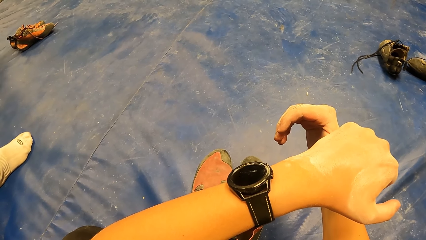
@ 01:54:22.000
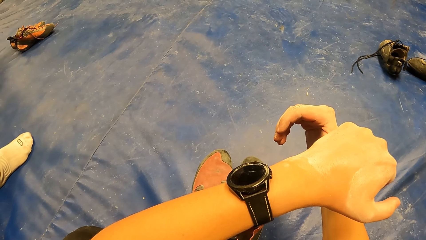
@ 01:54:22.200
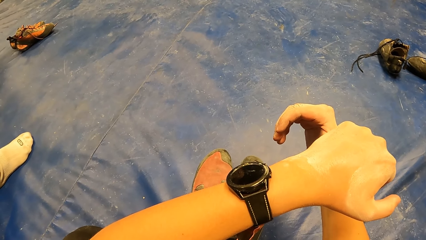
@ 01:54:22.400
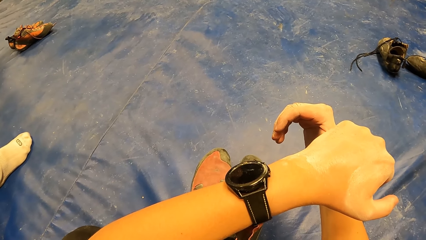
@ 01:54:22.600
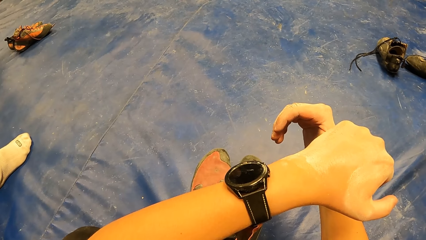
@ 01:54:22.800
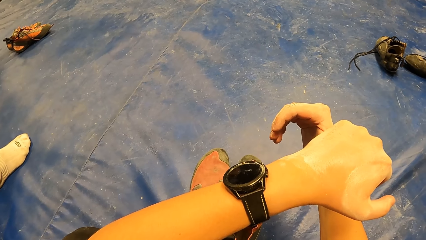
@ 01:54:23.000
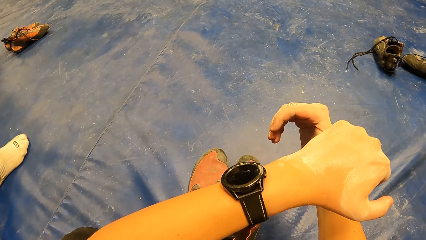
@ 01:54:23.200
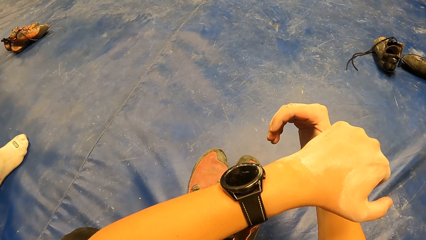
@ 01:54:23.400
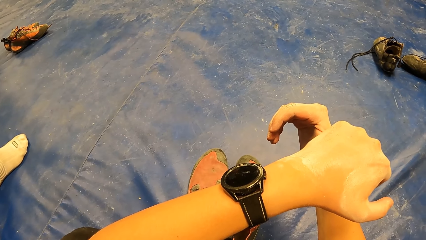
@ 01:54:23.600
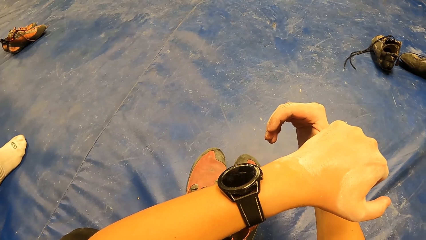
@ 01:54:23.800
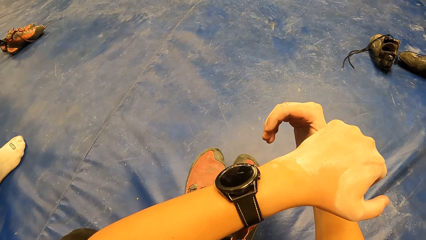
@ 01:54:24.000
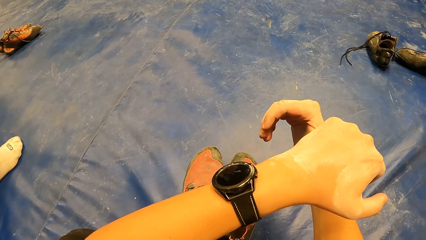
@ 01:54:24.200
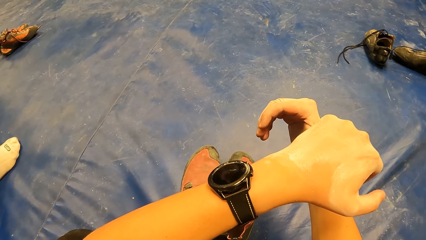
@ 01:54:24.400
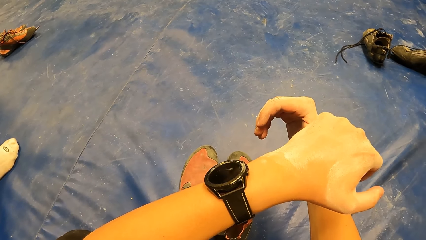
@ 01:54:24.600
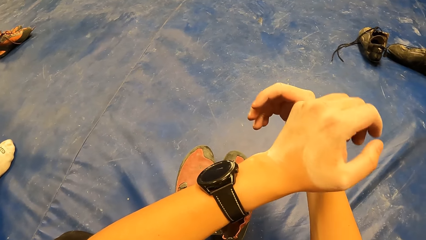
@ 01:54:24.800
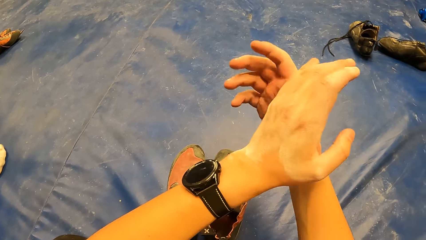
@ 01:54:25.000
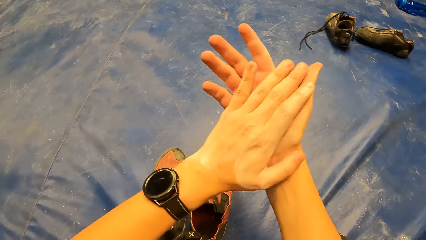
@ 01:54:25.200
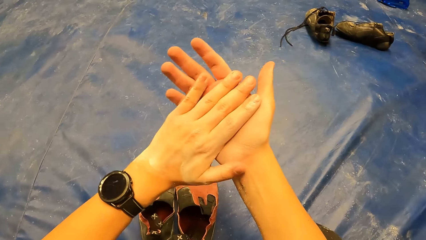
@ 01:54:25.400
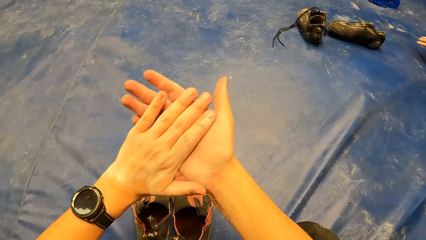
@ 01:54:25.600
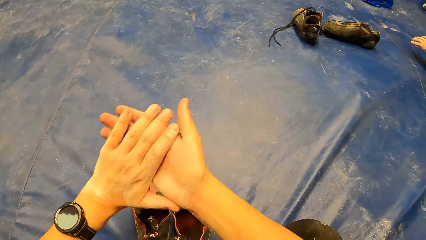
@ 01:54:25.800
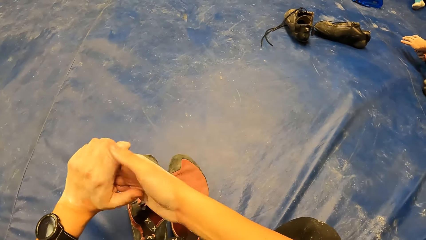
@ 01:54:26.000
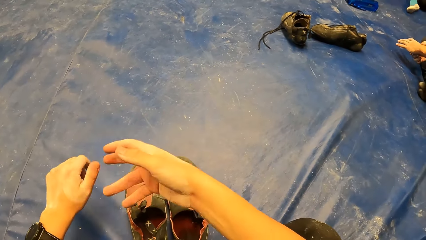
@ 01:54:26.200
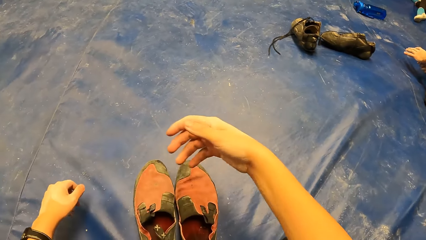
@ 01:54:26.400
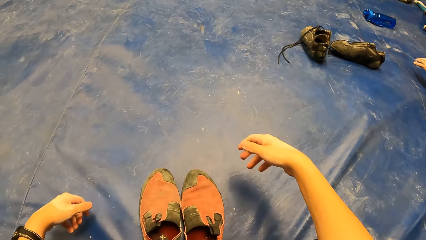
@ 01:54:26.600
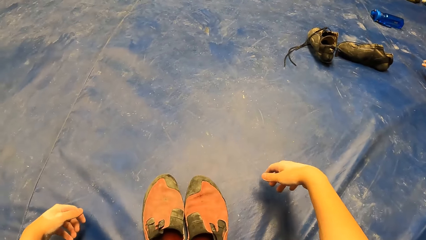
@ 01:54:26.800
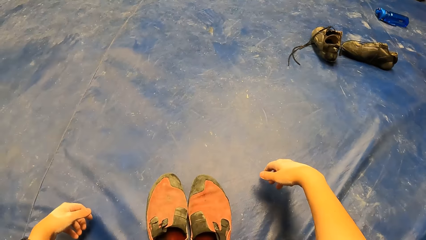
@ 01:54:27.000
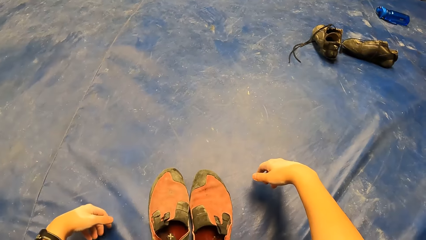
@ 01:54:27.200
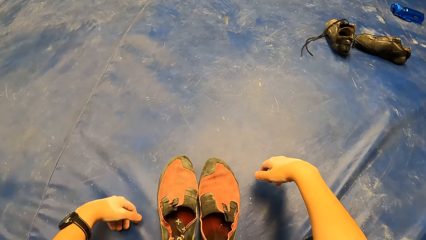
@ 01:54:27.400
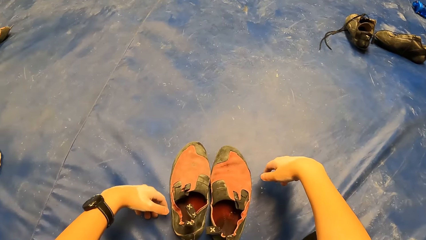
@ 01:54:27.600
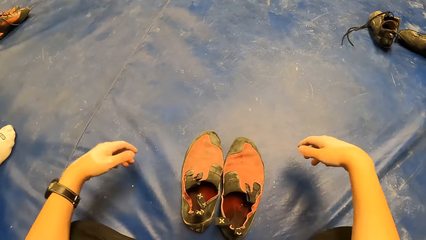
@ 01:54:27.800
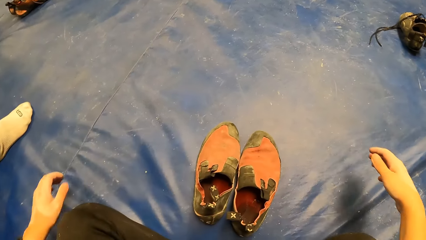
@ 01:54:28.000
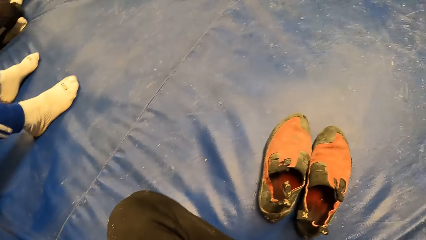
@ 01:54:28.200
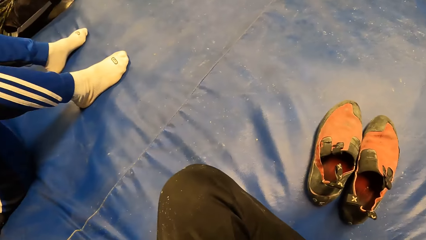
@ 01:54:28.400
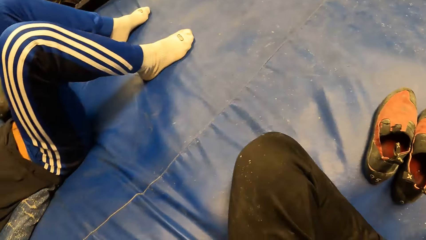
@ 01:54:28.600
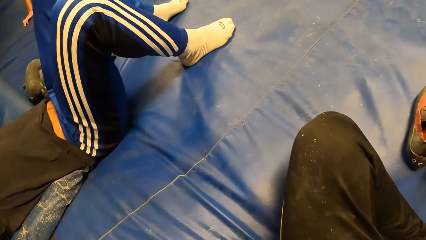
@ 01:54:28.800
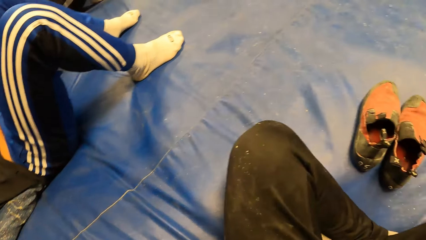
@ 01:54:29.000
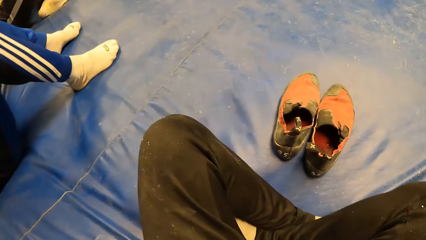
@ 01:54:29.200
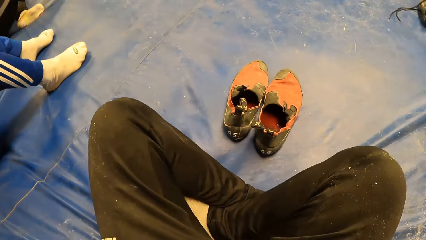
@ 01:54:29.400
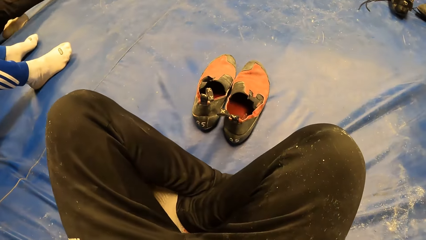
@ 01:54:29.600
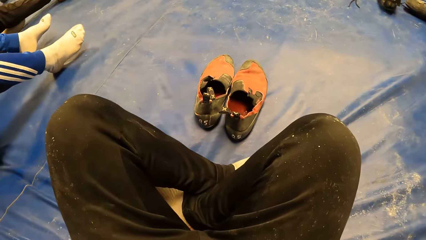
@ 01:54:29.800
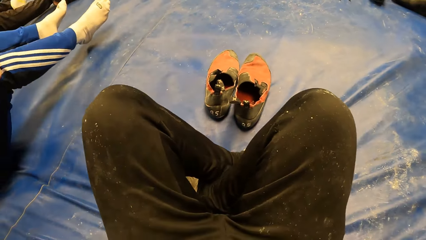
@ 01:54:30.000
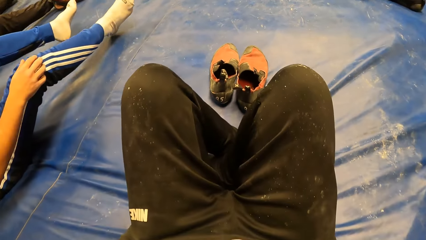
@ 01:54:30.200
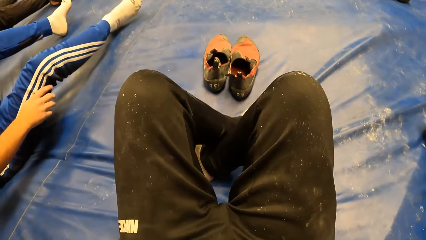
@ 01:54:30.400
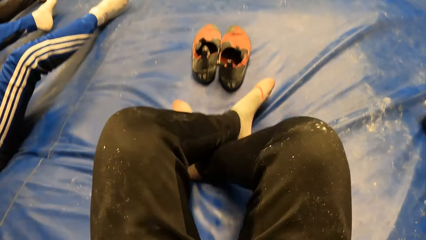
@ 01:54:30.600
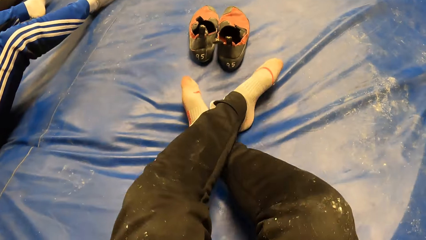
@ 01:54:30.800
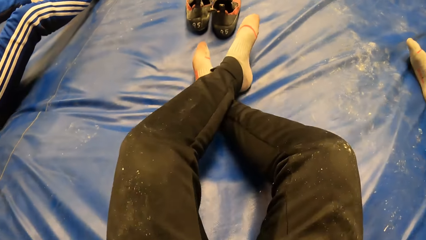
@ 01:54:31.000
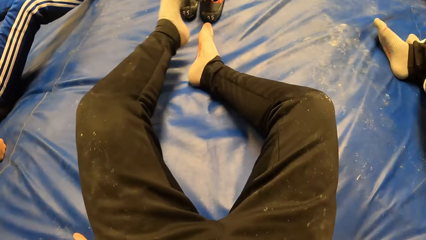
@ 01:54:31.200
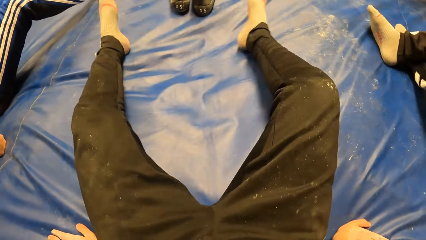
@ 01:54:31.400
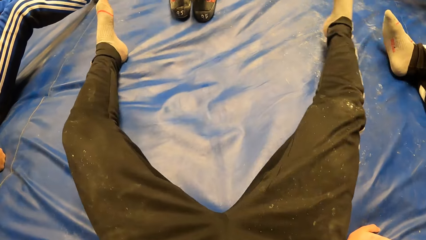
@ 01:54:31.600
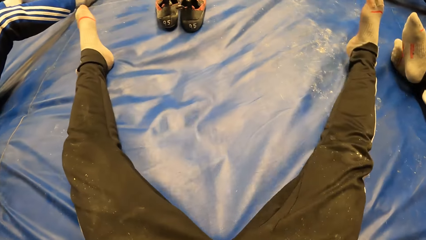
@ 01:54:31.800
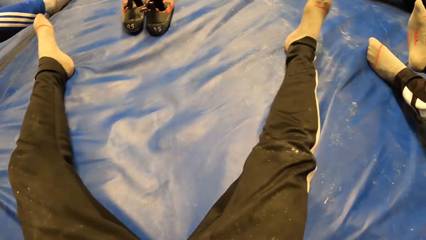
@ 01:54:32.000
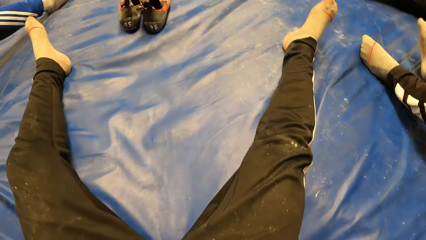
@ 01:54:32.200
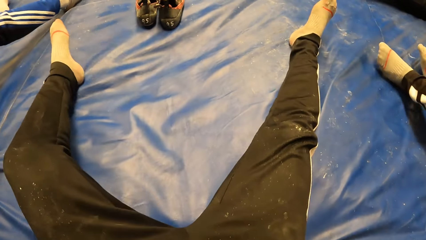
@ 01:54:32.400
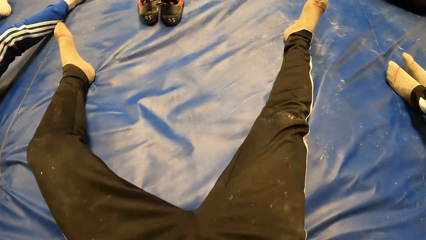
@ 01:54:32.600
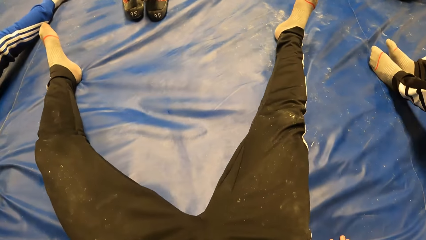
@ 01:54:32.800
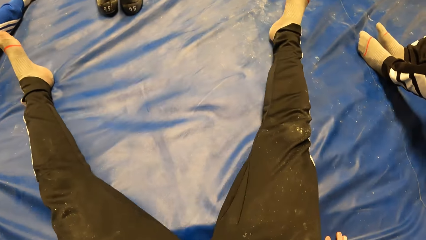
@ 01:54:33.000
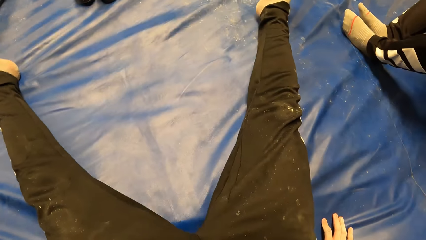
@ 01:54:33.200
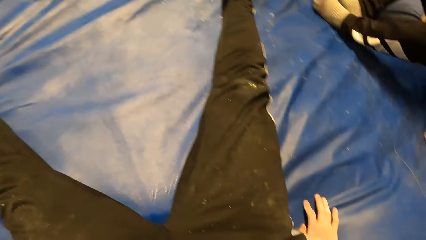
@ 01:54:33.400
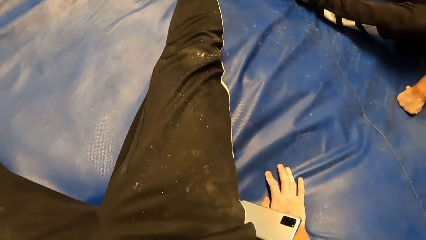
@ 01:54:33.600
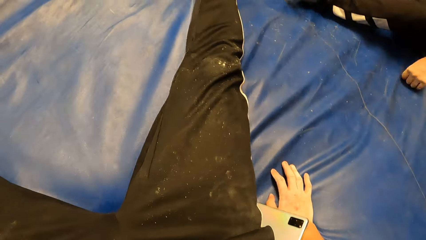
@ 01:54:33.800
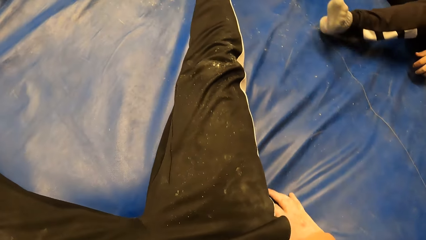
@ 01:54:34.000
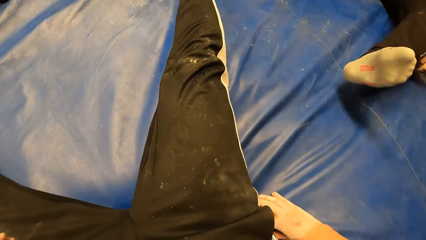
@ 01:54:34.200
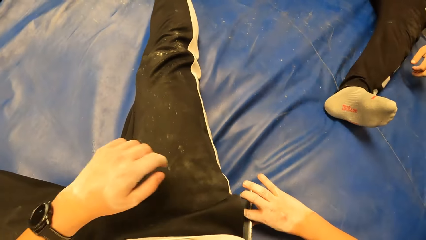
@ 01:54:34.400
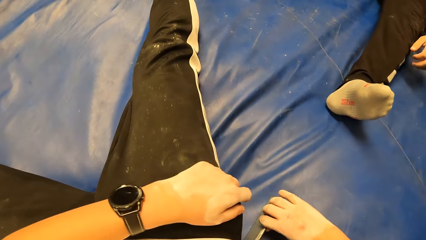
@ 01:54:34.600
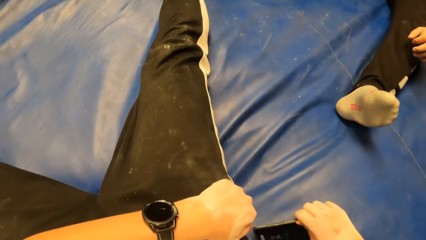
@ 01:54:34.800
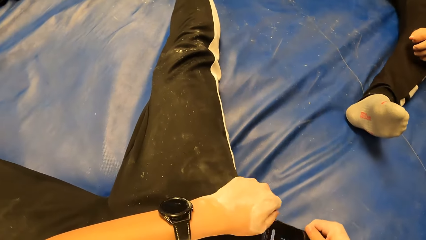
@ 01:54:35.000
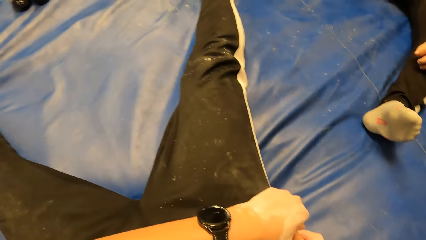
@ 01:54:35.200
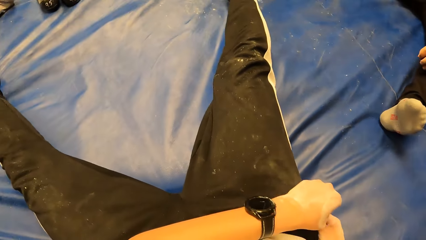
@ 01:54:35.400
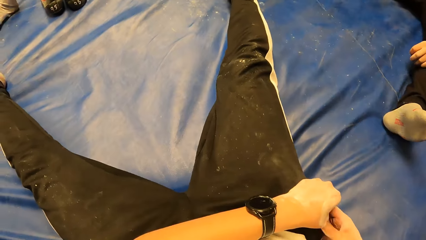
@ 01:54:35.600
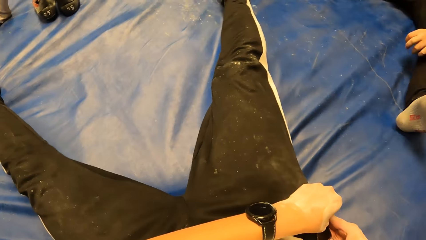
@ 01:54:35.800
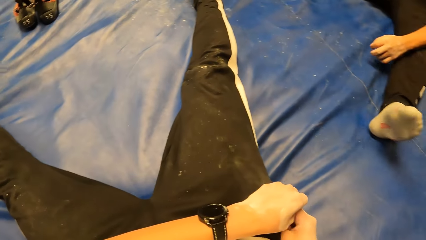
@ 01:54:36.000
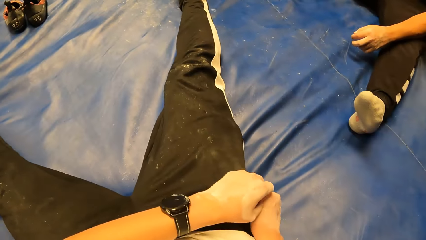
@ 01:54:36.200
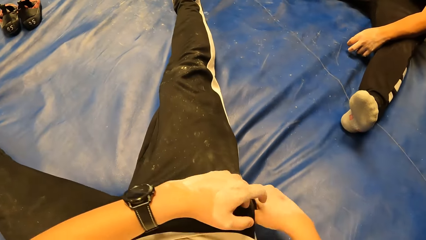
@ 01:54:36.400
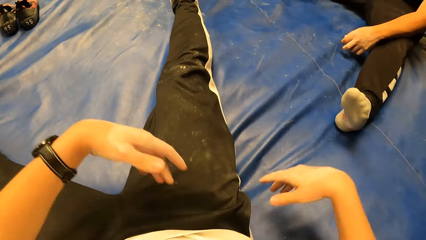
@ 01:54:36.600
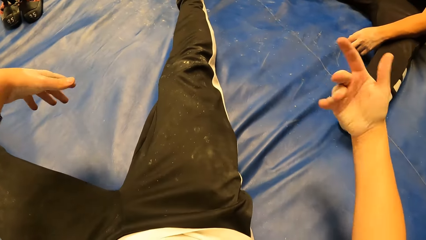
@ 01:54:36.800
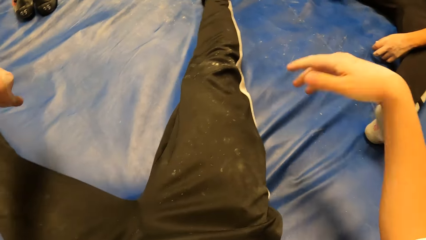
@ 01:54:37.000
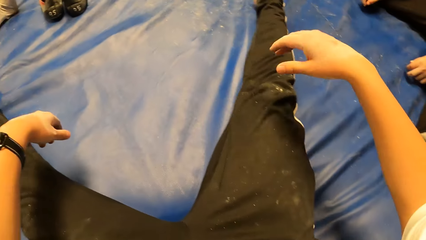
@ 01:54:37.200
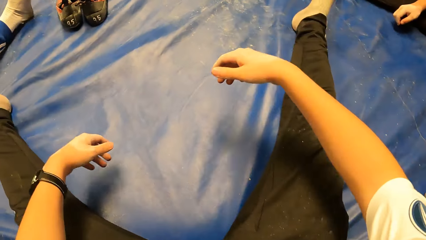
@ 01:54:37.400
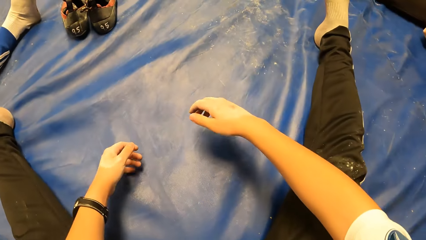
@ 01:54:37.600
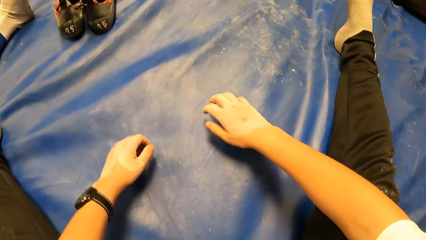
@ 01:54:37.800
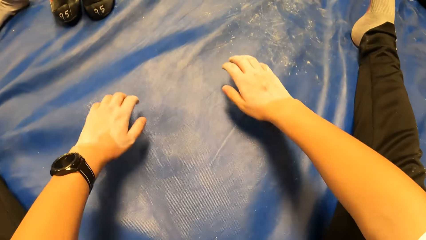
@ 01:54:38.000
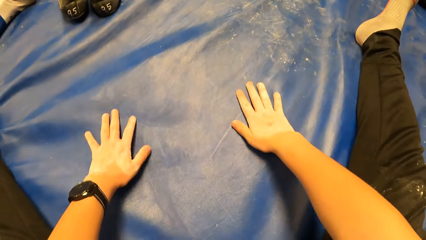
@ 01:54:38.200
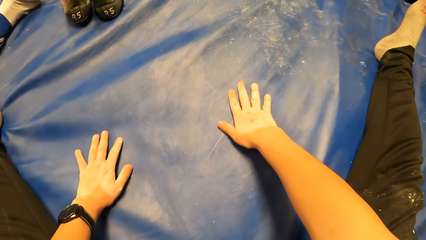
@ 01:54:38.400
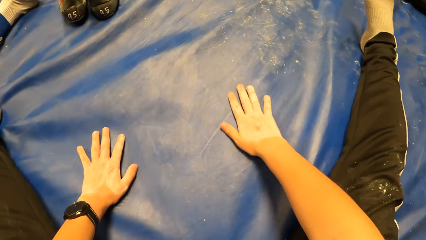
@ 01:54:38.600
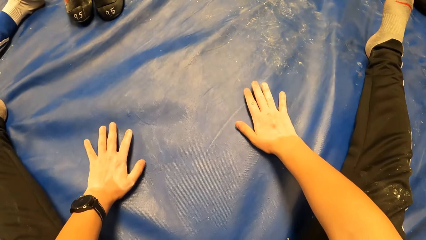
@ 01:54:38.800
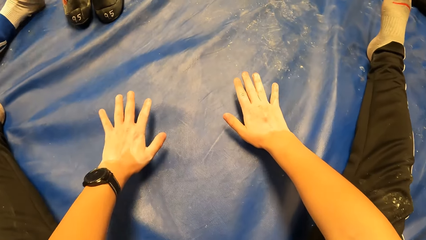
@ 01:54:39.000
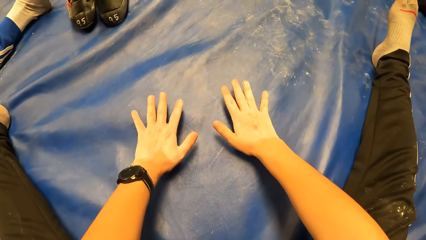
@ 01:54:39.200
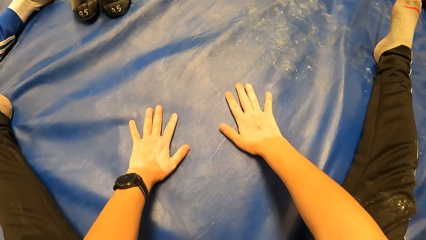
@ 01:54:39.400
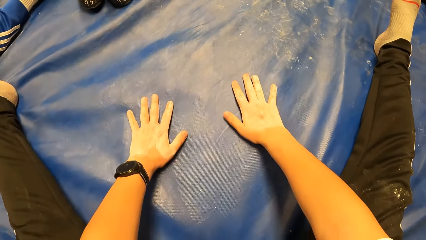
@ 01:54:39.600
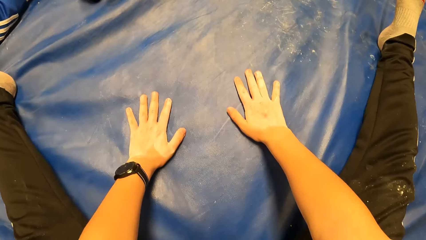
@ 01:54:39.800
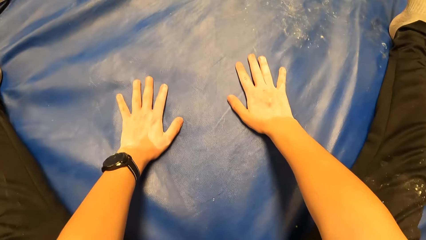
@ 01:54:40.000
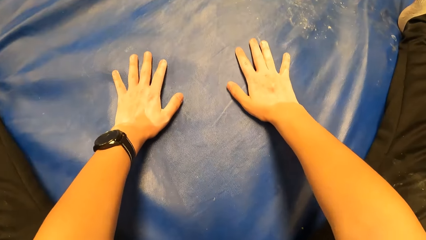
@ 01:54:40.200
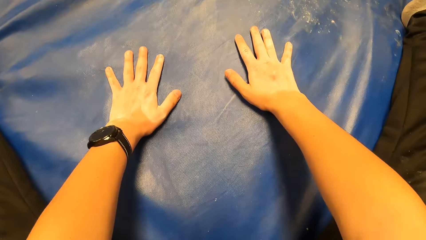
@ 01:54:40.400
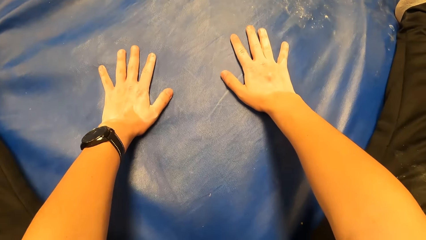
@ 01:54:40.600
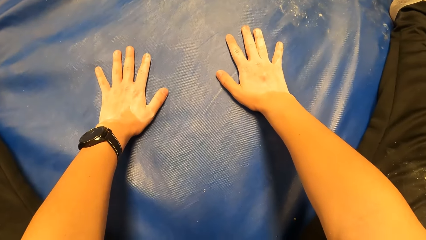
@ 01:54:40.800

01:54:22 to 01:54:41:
The camera wearer rubs his left hand against his right hand. He moves his hands. He leans on a mat with both hands. He looks around. He stretches out his legs. He moves backwards. He spreads his legs. A man moves backwards. The camera wearer moves backwards. The man moves a leg. The camera wearer picks up a phone from the mat with his right hand. He opens his trouser pocket with his left hand. He puts the phone in his right hand into his pocket. He moves his hands. He places both hands on the mat. He moves his hands on the mattress.
